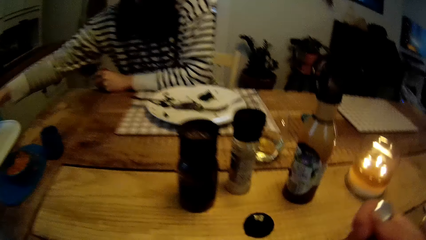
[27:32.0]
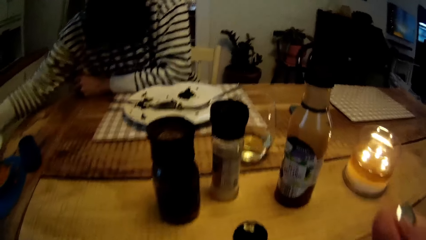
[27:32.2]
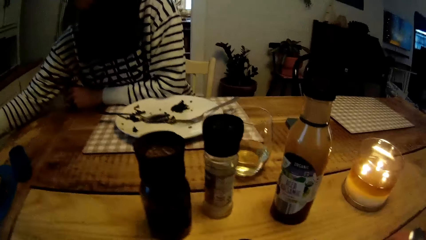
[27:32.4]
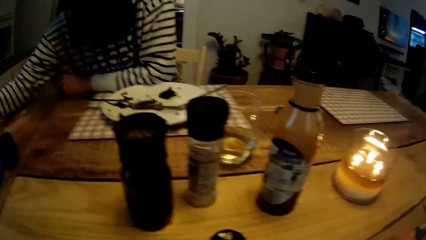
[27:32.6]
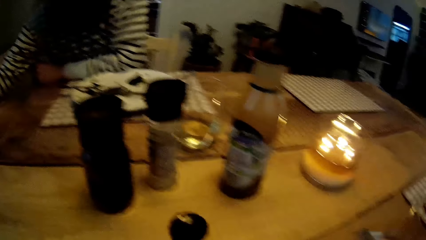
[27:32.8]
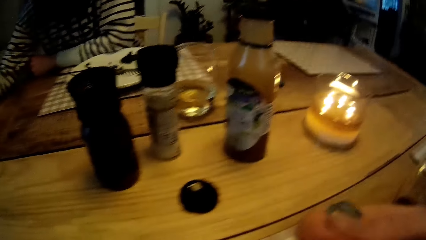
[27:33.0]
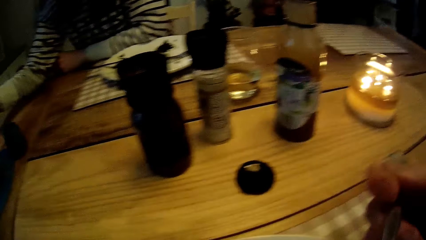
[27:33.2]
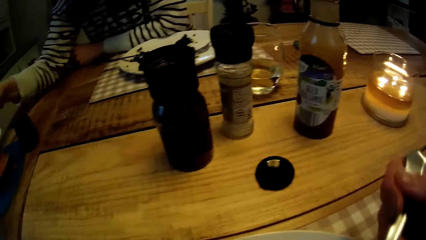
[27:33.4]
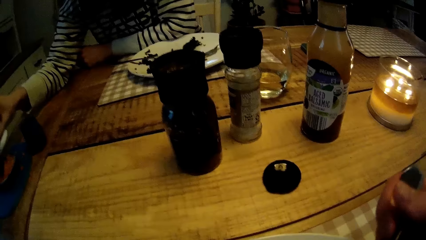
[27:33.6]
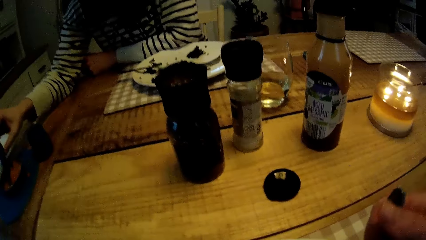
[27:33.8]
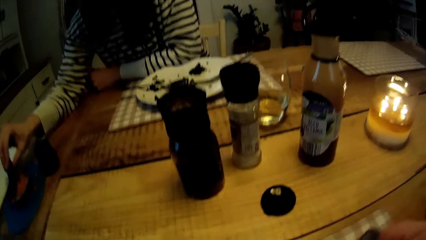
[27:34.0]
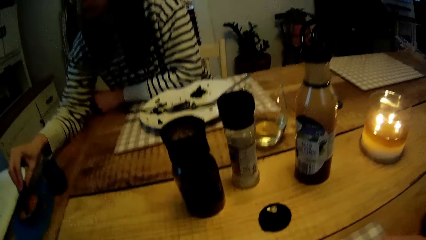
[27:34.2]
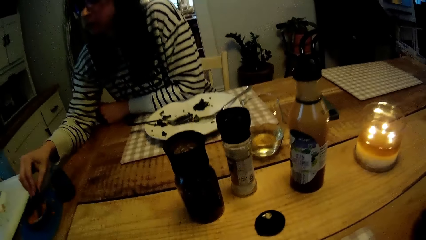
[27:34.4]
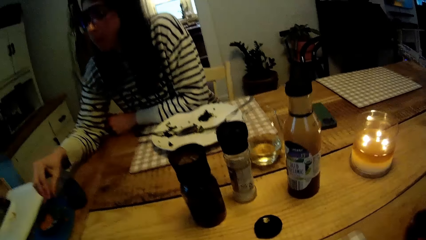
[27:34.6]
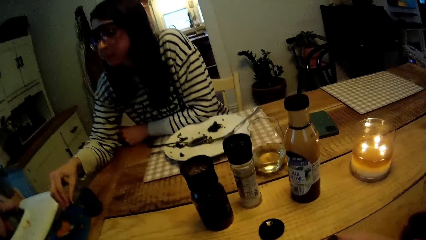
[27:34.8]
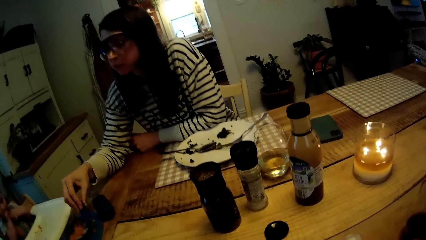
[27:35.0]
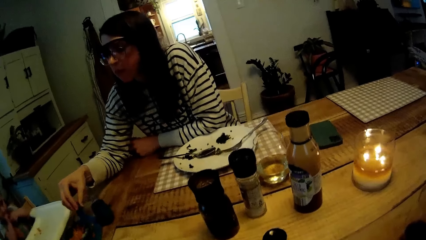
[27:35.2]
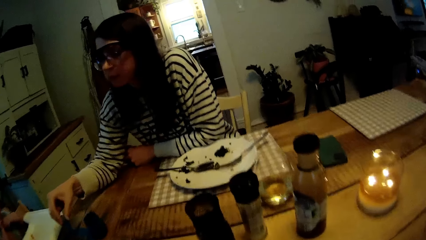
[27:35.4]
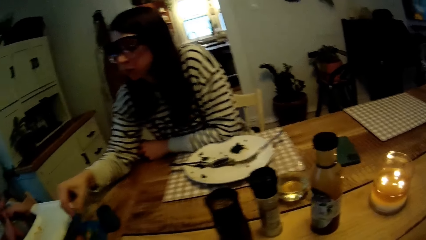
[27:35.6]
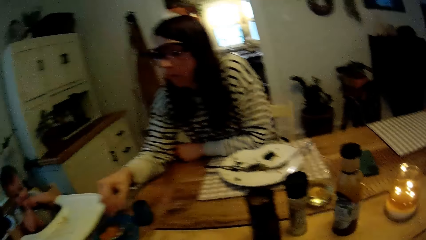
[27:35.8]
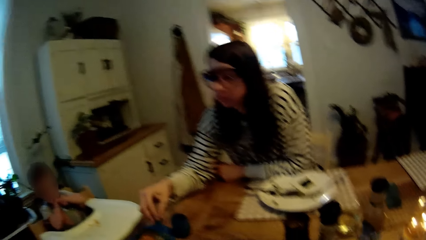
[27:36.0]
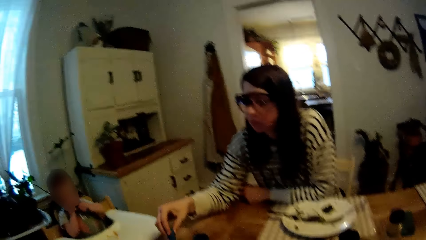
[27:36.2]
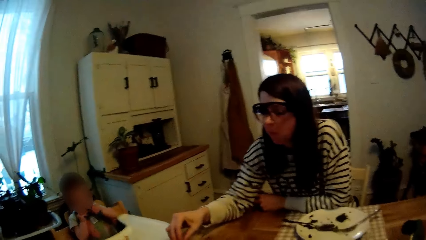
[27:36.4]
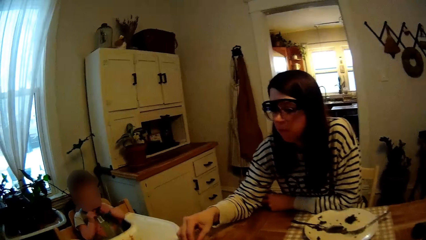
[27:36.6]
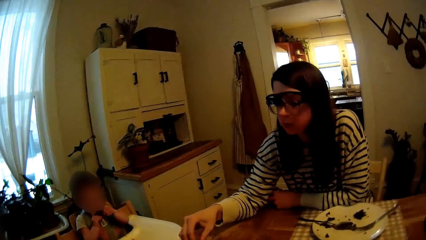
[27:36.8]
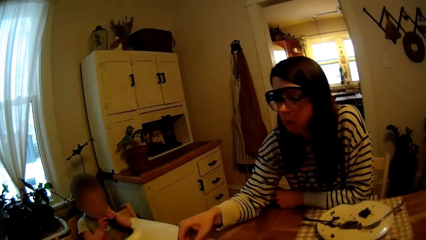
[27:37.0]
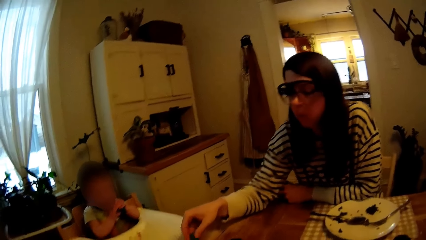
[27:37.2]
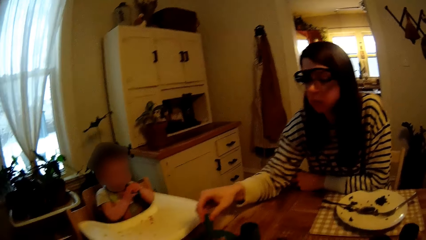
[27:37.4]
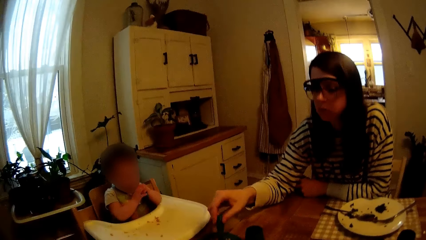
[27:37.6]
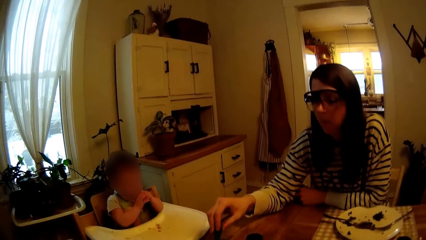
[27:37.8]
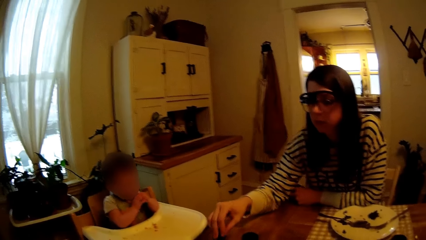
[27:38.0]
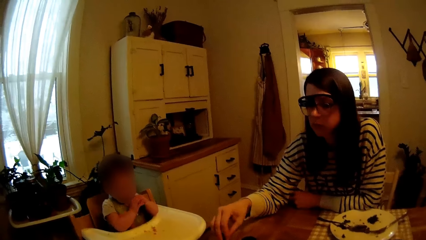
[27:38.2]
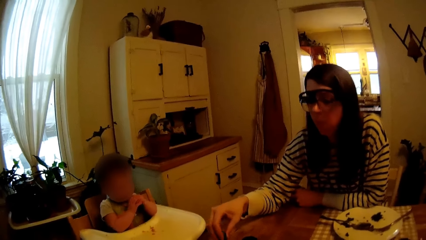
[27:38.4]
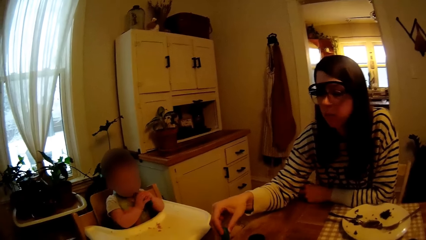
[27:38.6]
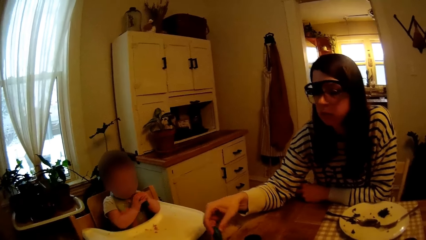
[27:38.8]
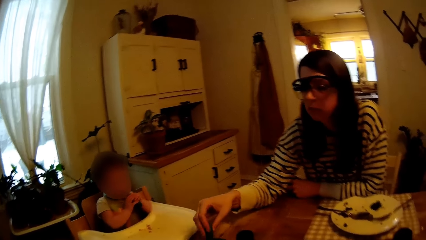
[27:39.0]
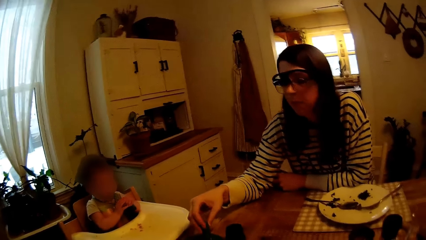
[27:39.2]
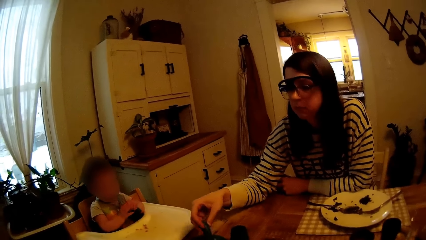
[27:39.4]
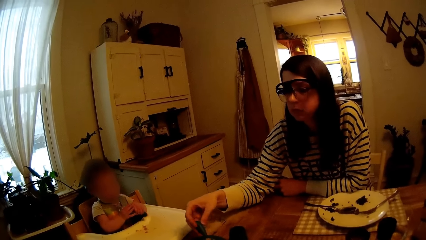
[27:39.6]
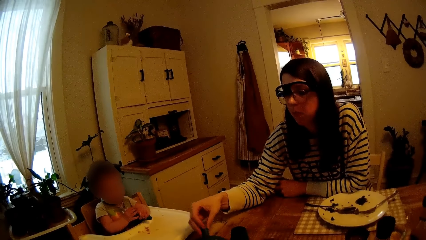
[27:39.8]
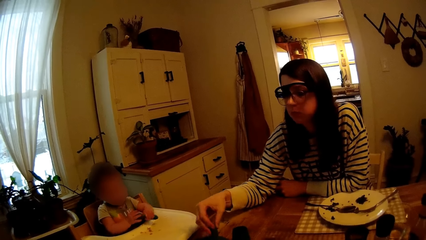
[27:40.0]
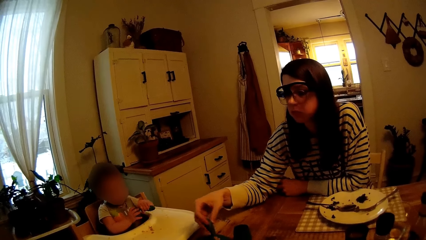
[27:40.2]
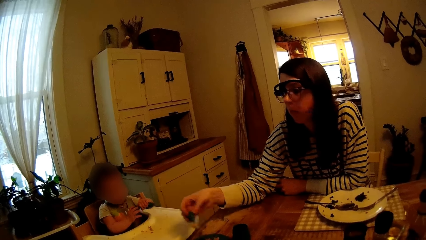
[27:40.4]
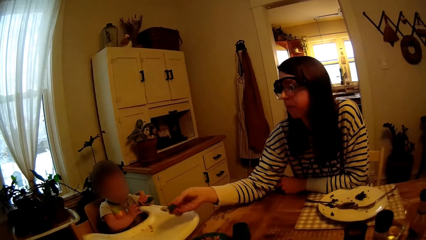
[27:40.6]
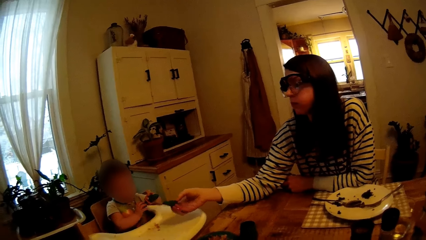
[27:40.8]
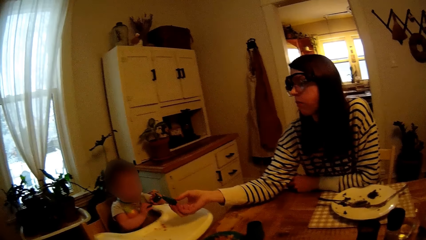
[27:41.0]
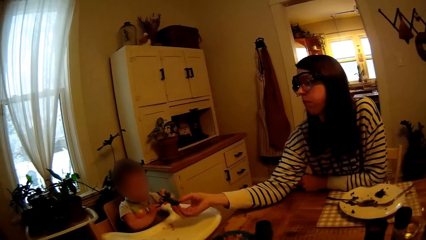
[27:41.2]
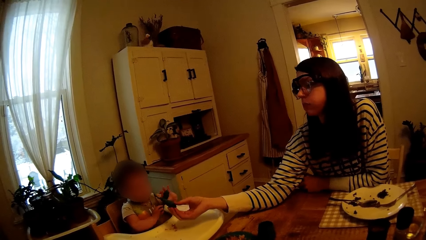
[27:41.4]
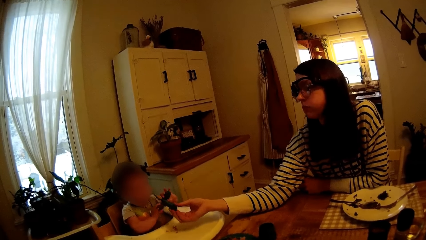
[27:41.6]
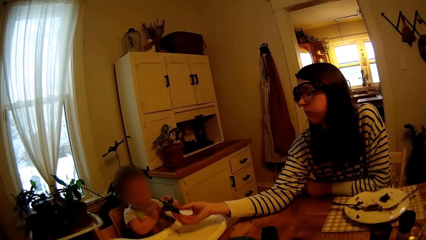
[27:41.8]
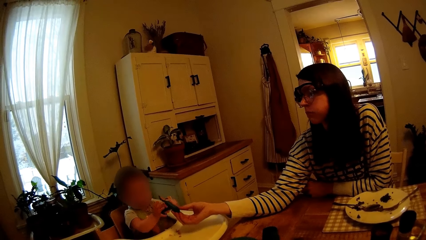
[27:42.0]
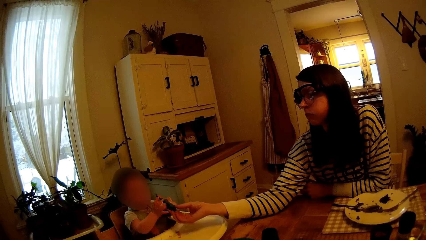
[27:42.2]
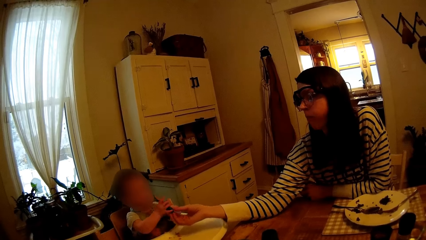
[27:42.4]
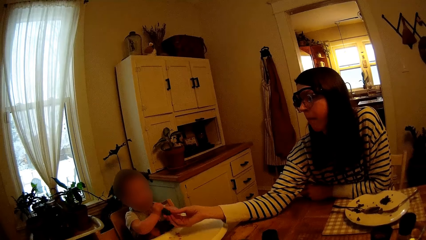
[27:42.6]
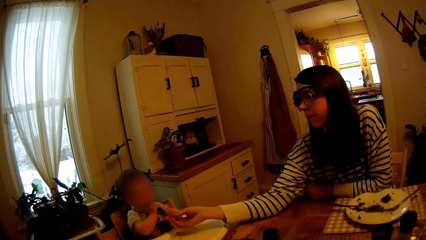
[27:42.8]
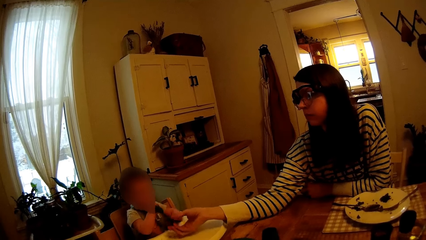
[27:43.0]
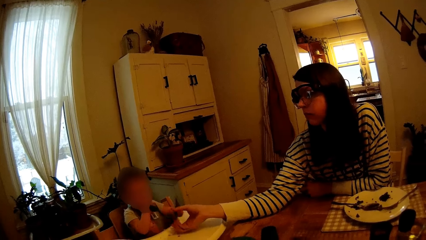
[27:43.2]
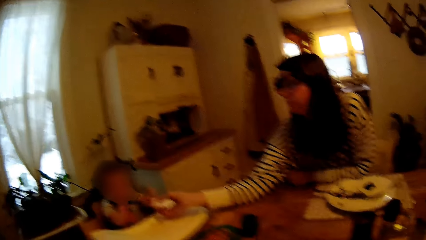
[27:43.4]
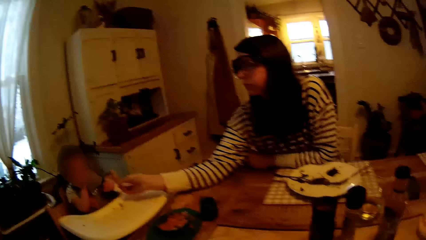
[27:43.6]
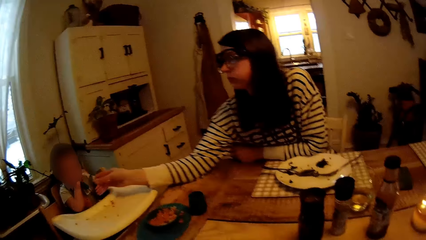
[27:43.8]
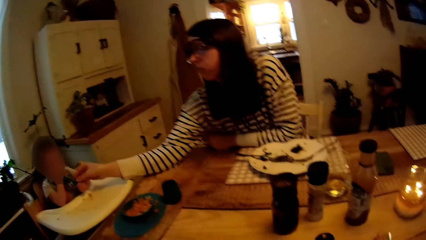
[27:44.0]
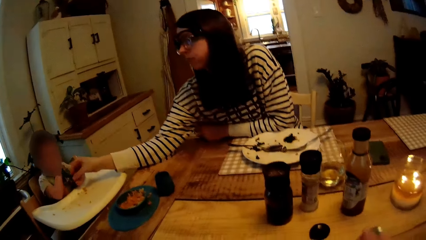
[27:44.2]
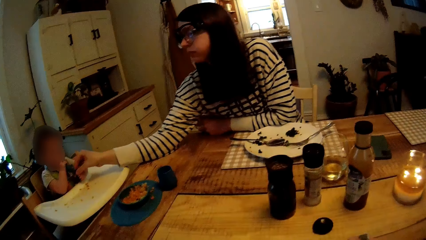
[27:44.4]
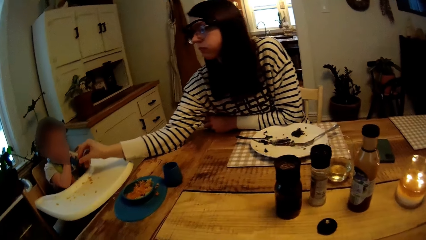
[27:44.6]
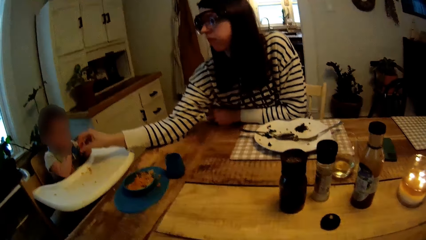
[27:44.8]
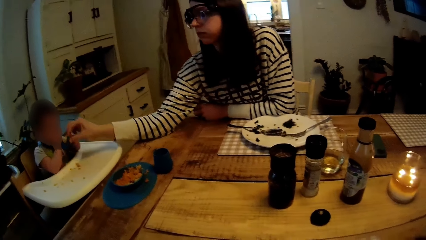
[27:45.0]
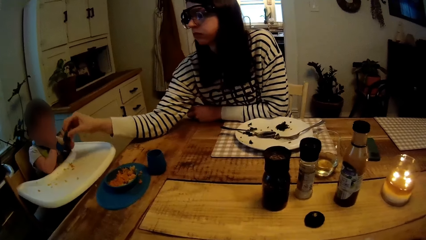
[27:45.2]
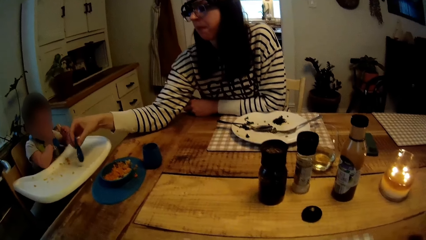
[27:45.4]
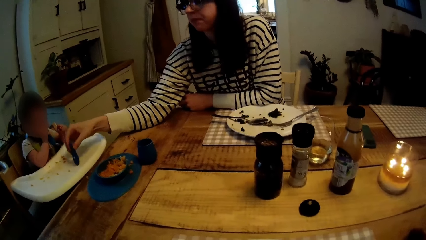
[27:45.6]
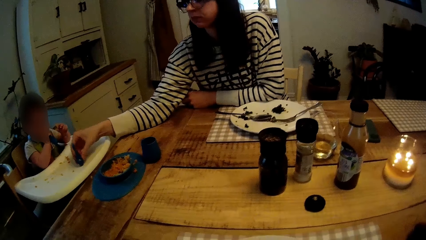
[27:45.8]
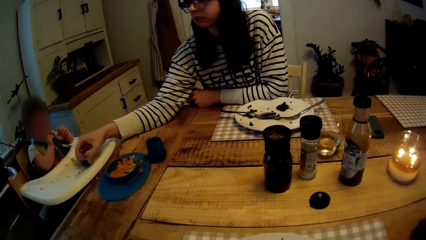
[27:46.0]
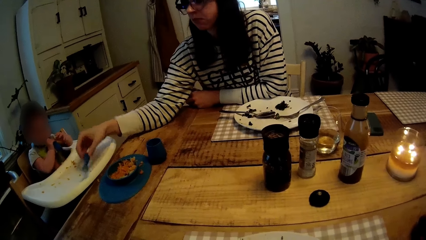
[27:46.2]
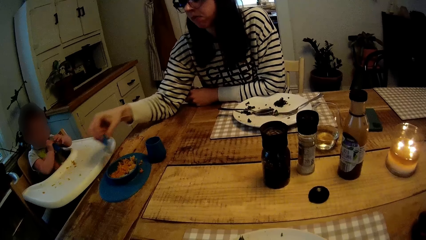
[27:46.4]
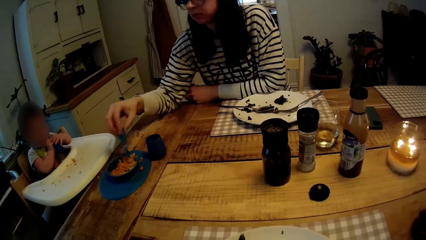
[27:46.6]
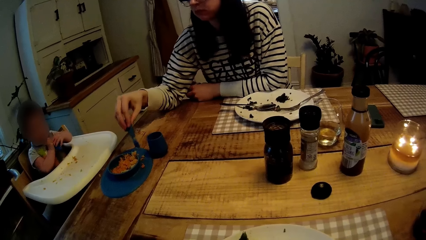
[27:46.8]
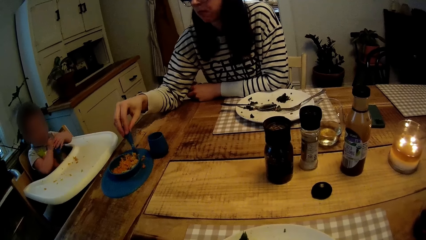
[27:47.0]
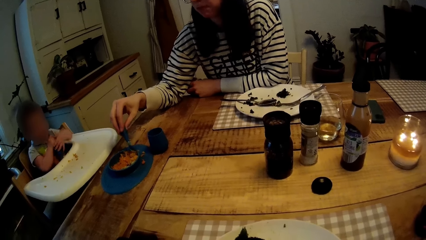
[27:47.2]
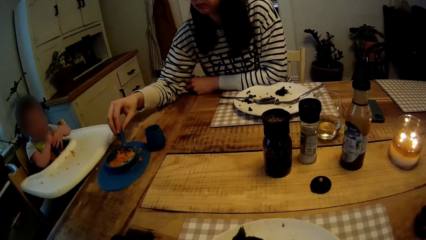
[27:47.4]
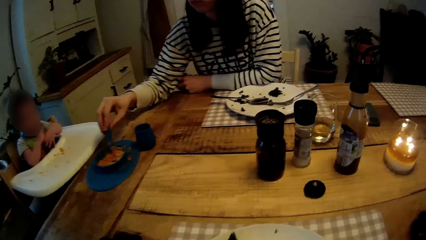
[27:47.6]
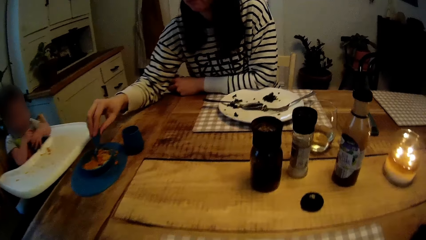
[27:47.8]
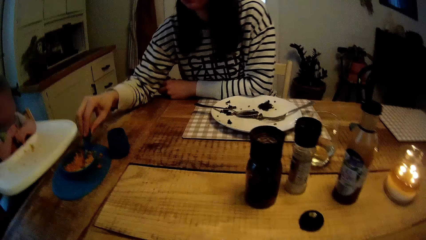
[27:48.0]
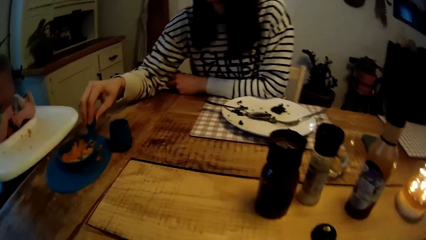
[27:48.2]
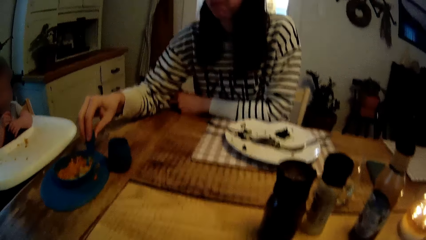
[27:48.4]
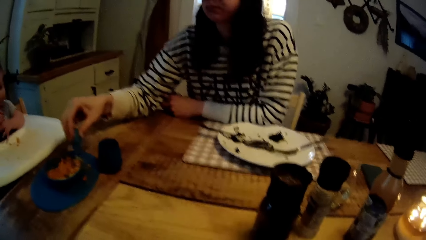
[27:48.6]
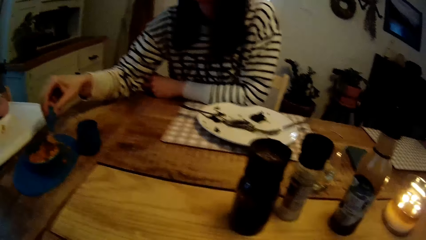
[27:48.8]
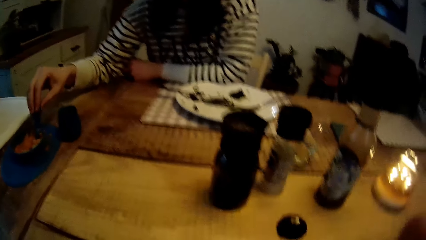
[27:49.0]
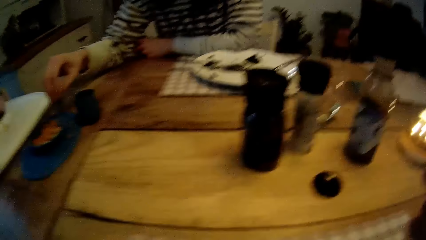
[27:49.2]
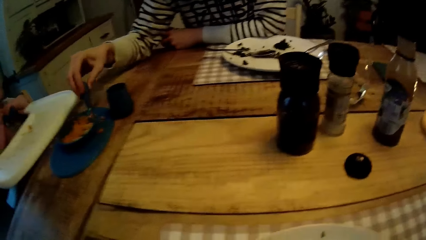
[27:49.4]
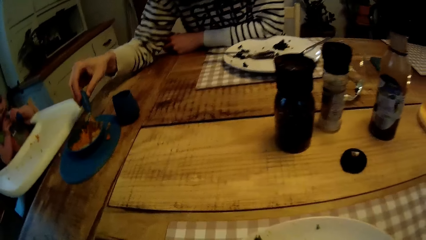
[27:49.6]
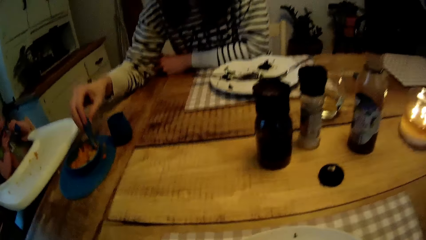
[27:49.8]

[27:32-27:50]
The woman holds the baby with her right hand. The woman leans towards the baby. The woman scoops food from the baby's plate with the spoon. The camera wearer eats food. The baby holds the spoon in her mouth with both hands. The camera wearer looks at the baby. The baby holds the spoon with both hands in her mouth. The woman gives the spoon to the baby. The woman removes the spoon in the baby's left hand with her right hand. The woman scoops food from the baby's plate with the spoon.
